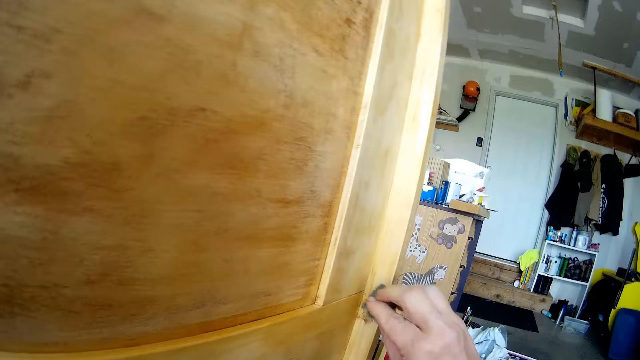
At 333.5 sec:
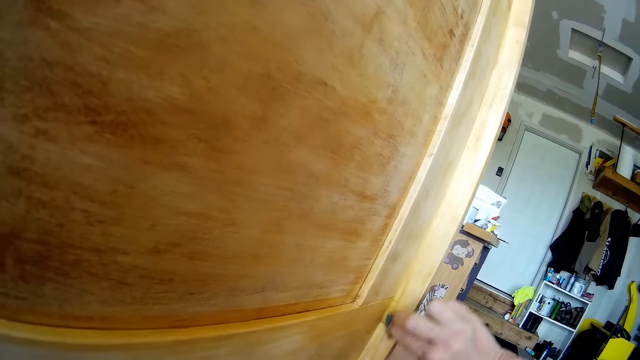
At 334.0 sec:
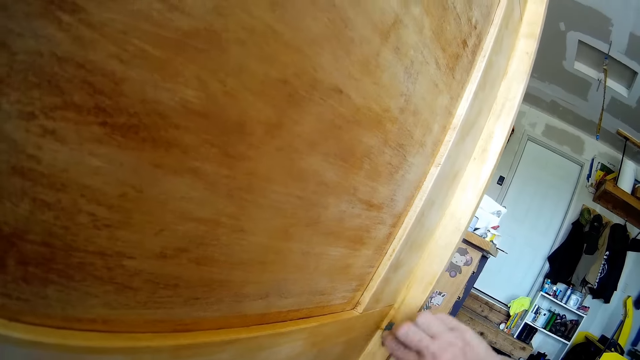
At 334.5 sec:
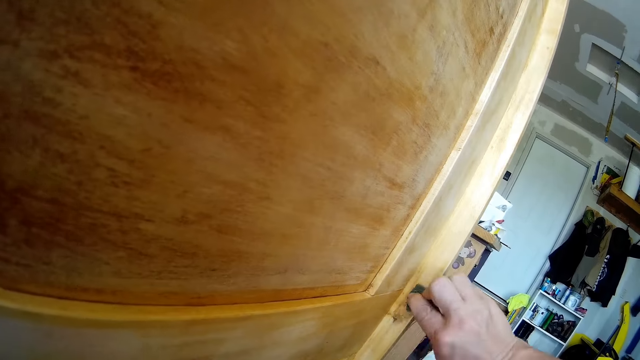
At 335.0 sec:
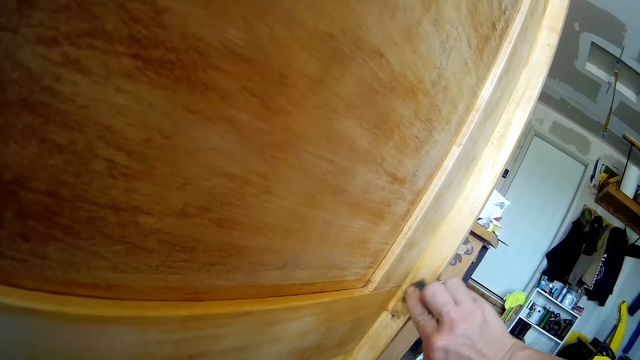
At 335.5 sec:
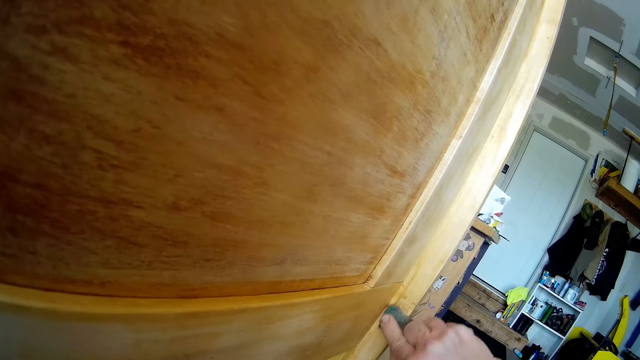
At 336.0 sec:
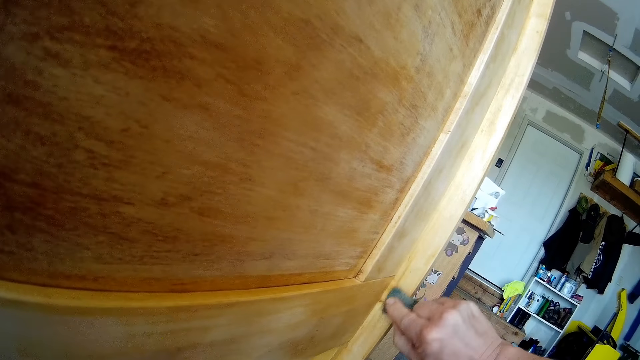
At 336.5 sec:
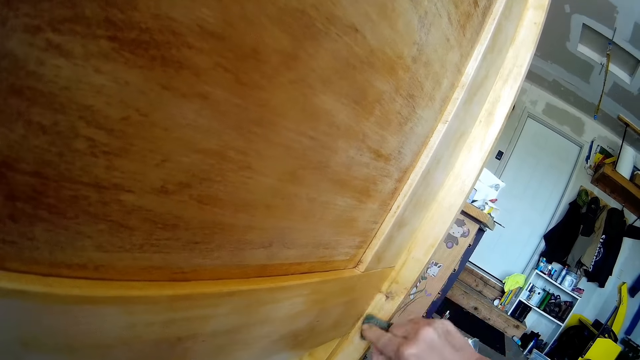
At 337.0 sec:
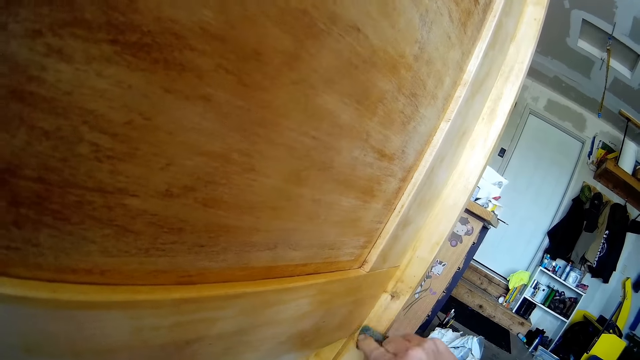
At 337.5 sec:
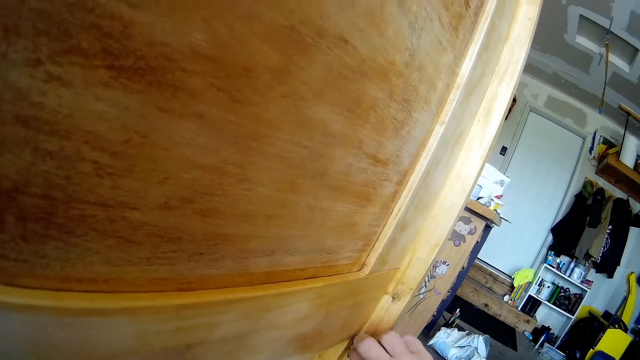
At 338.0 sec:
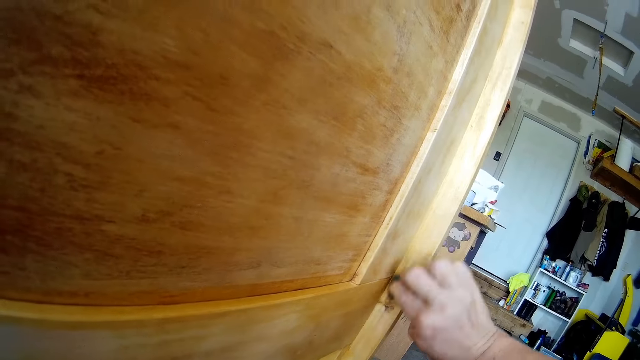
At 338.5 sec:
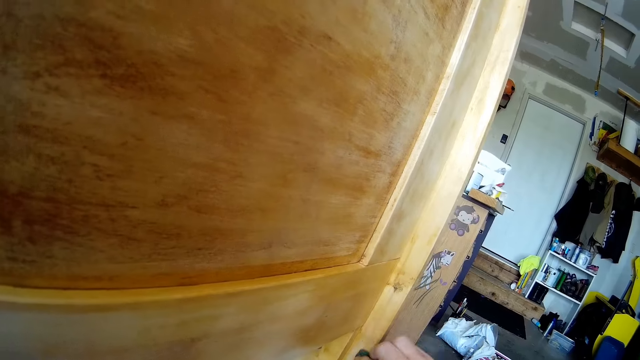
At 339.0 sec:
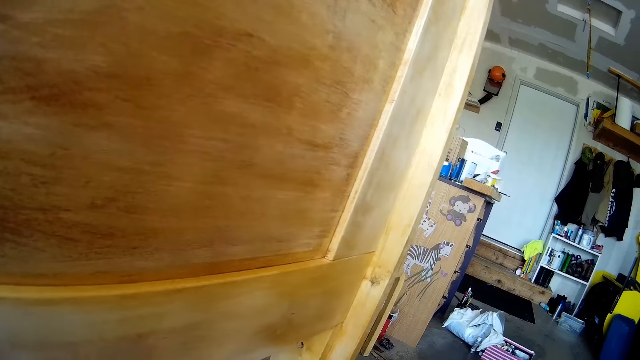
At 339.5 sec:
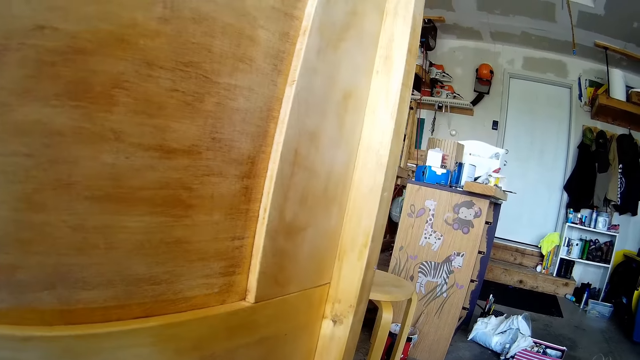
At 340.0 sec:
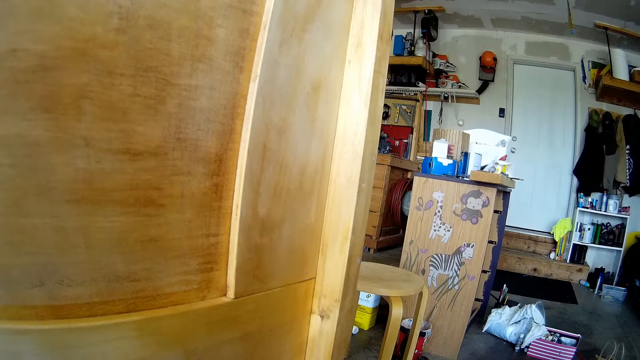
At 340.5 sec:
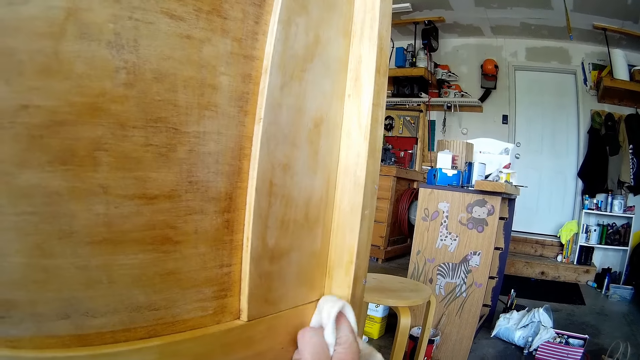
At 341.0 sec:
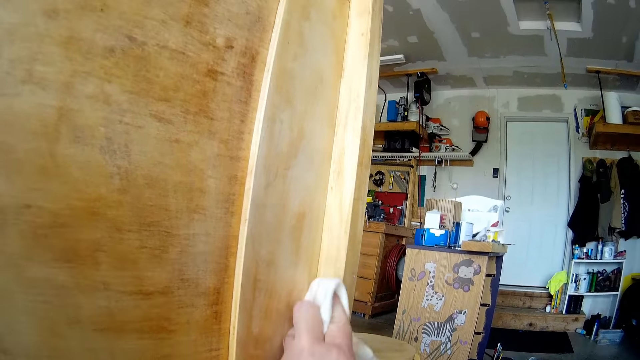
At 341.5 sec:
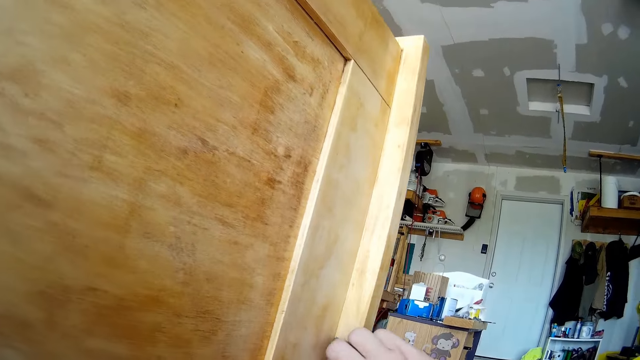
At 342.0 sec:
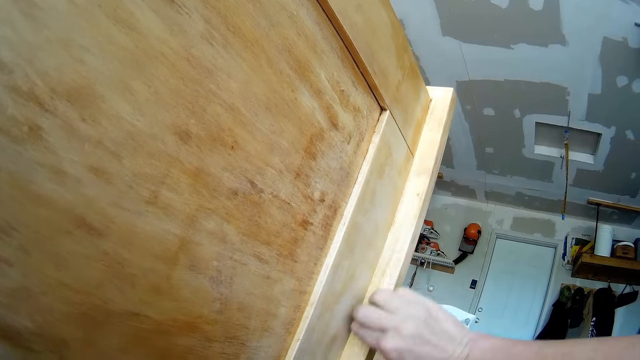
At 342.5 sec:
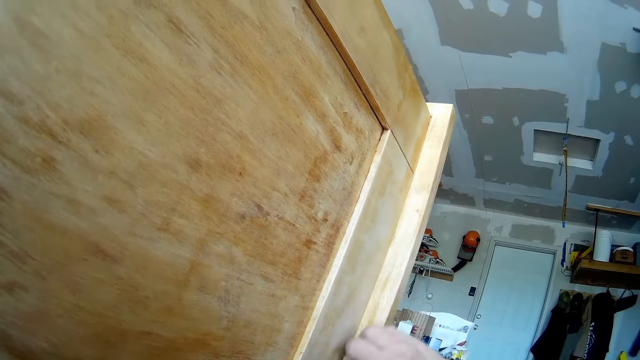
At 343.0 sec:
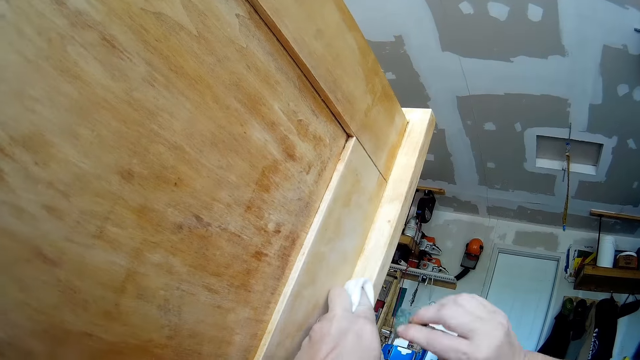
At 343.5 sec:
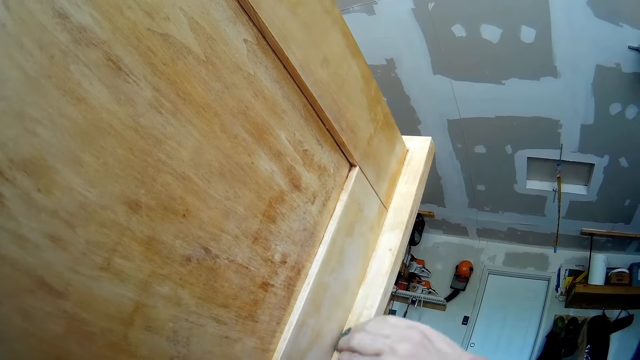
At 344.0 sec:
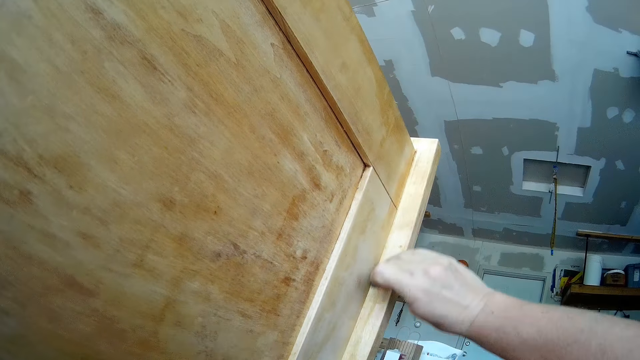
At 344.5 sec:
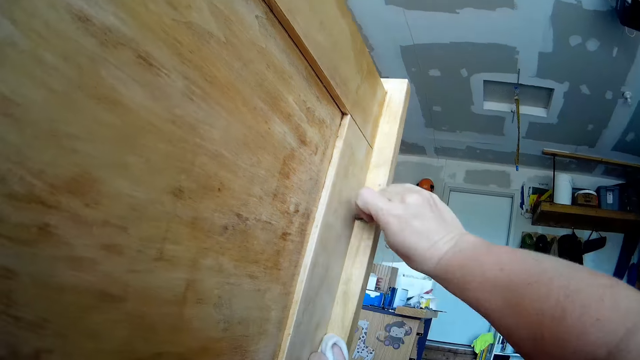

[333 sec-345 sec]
The camera wearer scrubs the furniture with sandpaper or a sponge. They look around. They wipe the furniture with the wiping cloth. They scrub the furniture with the sandpaper or sponge.

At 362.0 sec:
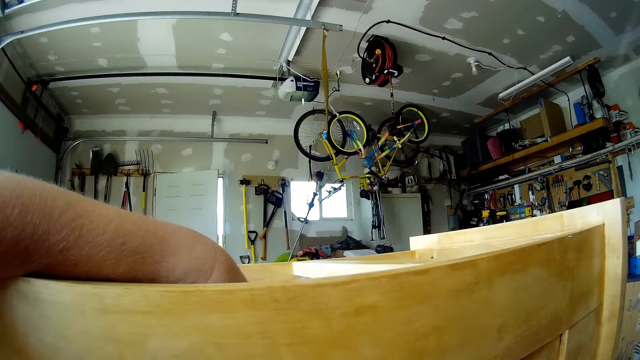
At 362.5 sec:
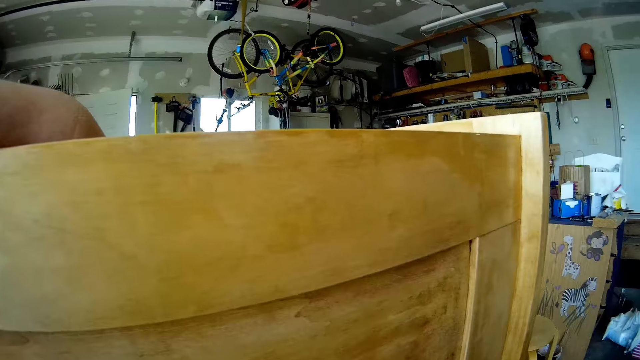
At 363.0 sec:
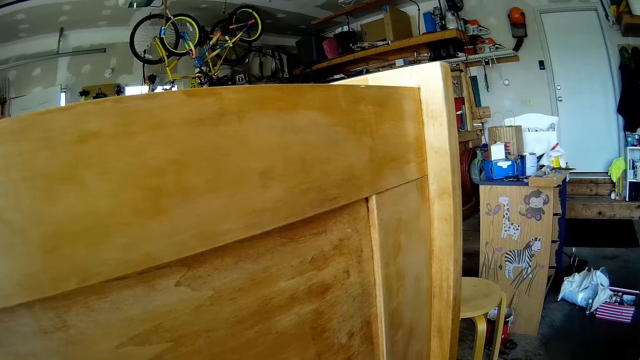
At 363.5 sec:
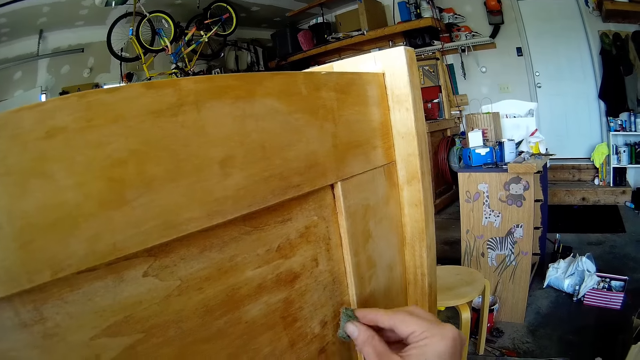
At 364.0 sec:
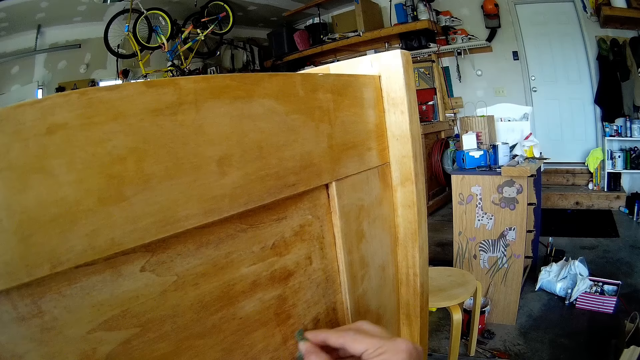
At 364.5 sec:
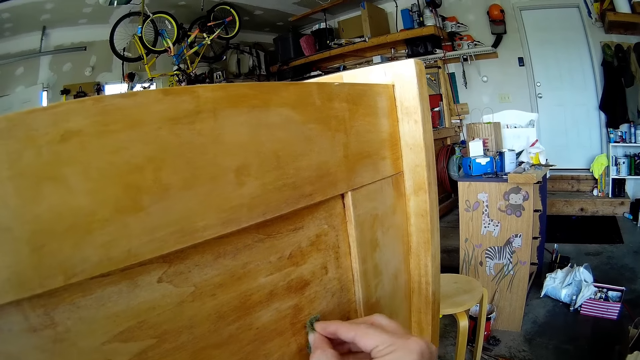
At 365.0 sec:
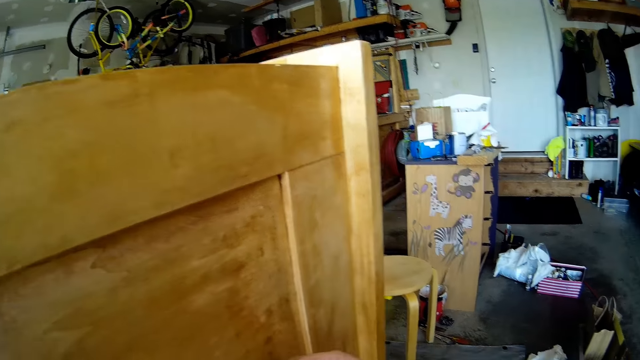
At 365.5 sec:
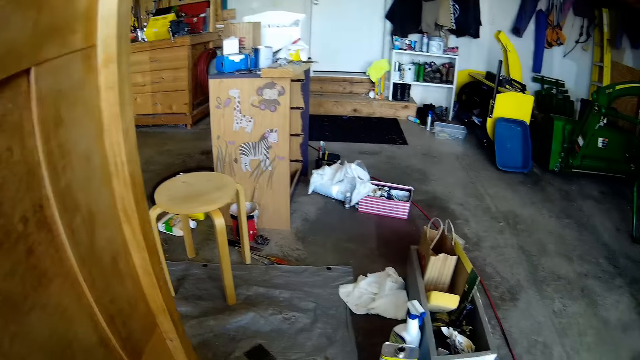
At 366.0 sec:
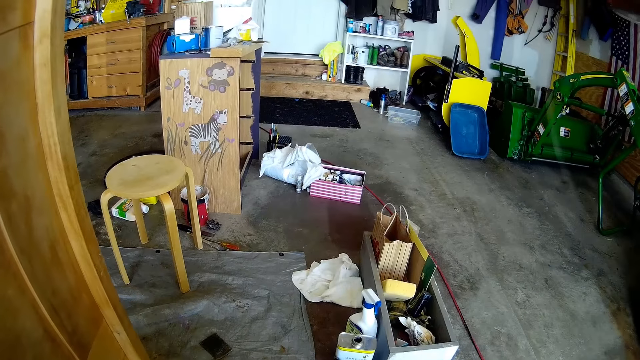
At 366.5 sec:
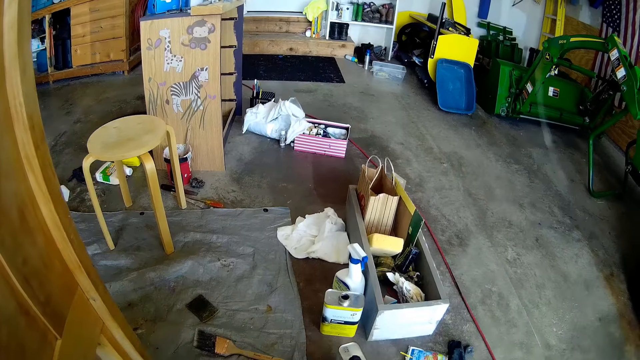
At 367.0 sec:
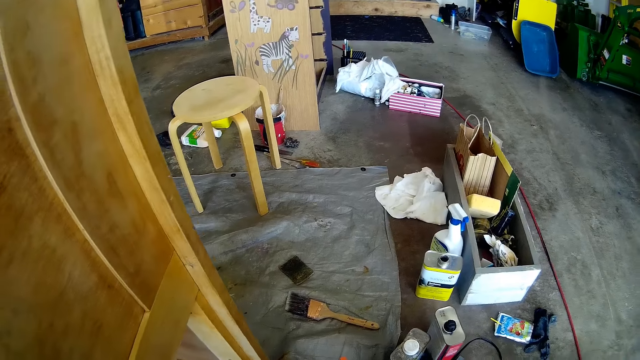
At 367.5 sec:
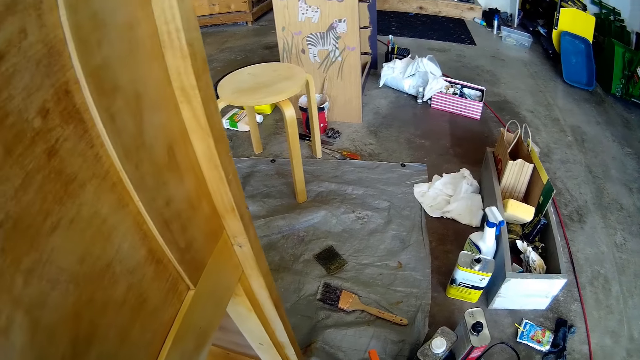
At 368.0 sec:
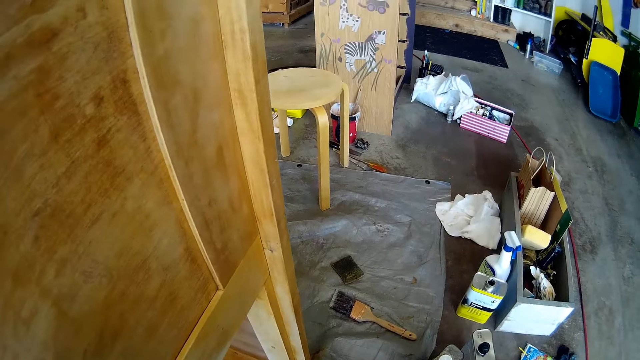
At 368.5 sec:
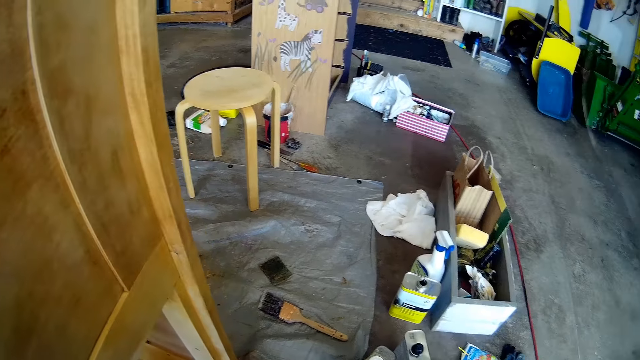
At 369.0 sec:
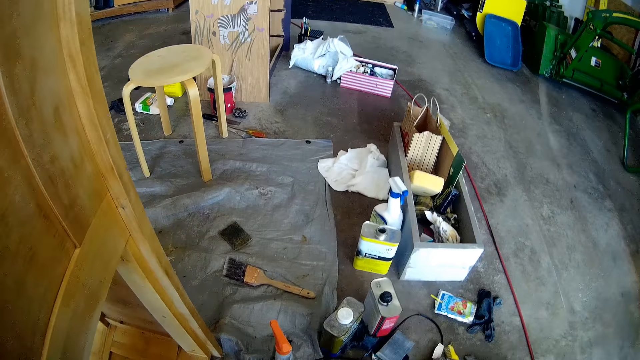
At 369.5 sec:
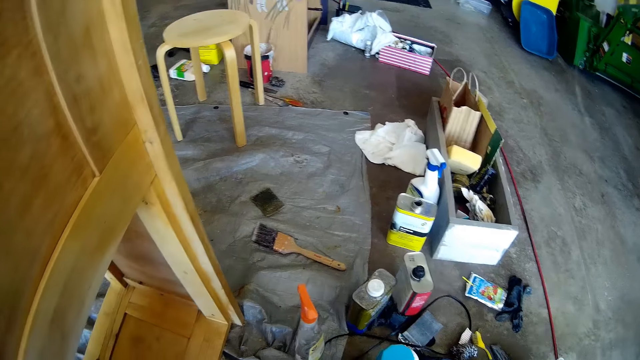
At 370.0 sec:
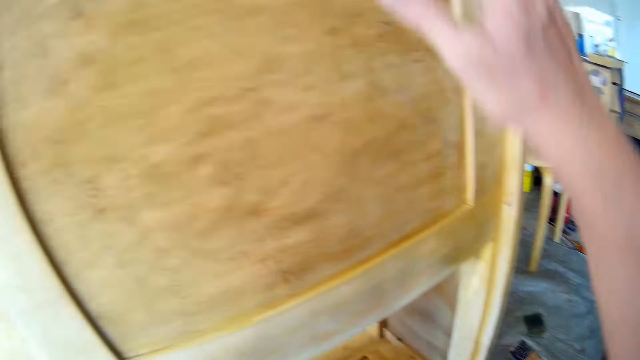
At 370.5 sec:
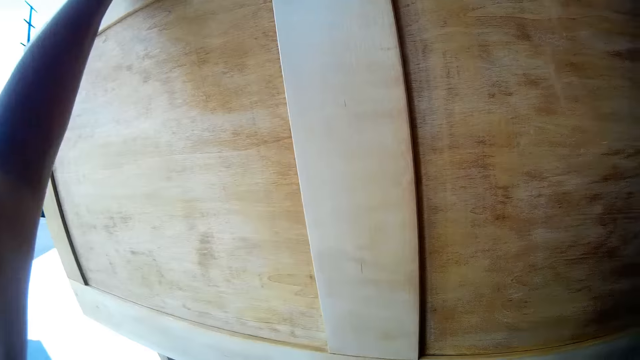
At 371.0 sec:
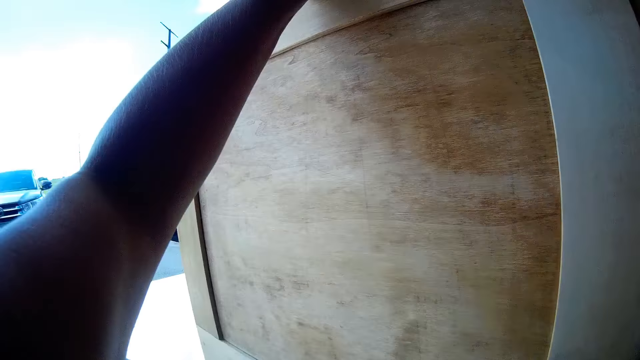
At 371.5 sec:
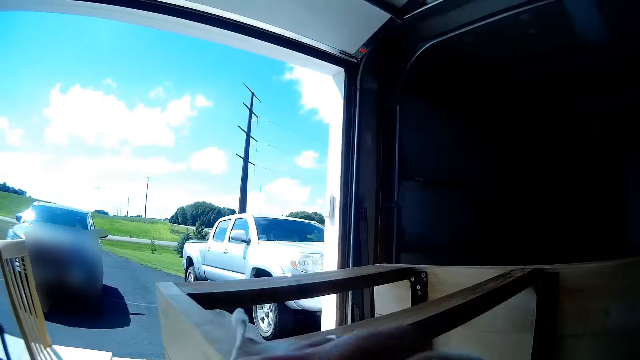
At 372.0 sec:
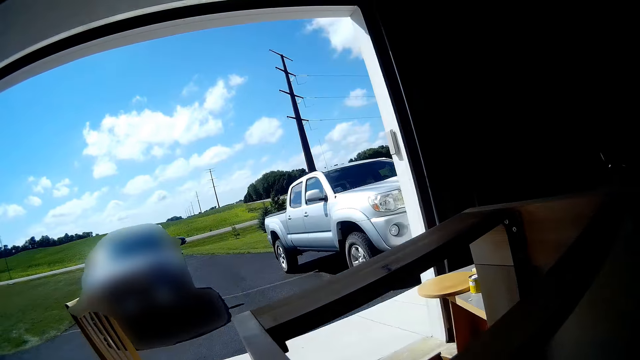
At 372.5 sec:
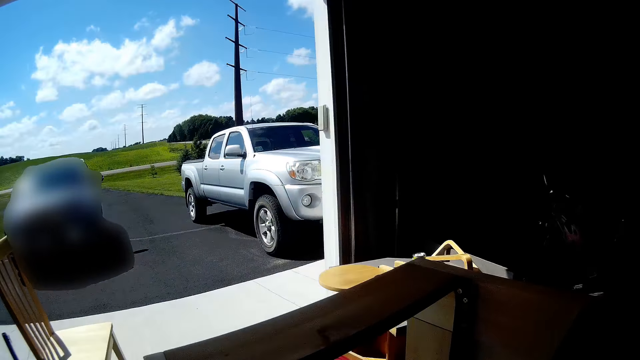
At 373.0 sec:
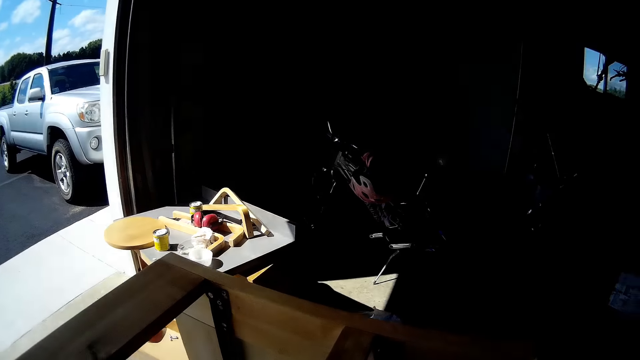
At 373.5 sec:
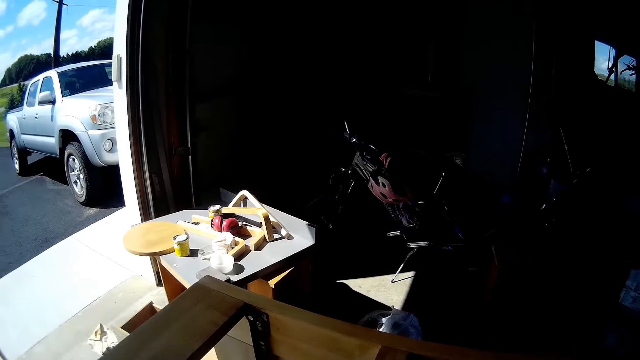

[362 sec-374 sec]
The camera wearer puts a hand on the furniture. They look around. They scrub the furniture with sandpaper or a sponge. They look on the floor. They put a hand on the furniture. They look around.
